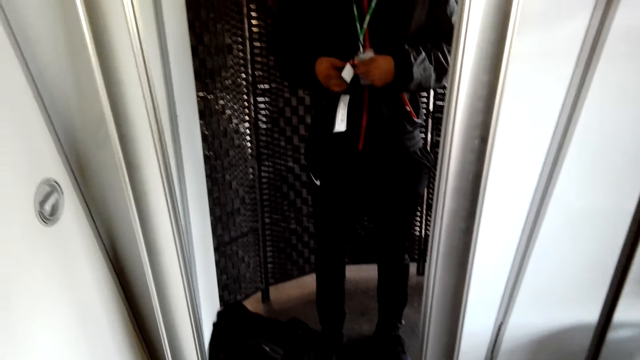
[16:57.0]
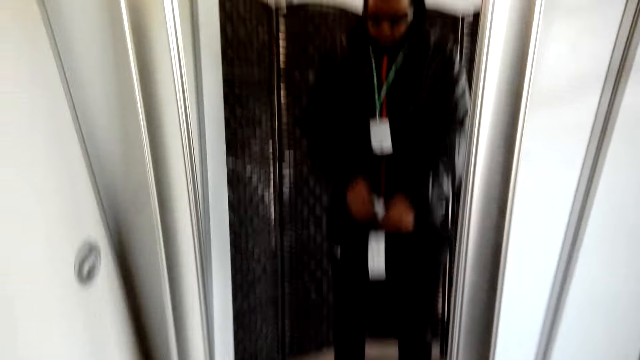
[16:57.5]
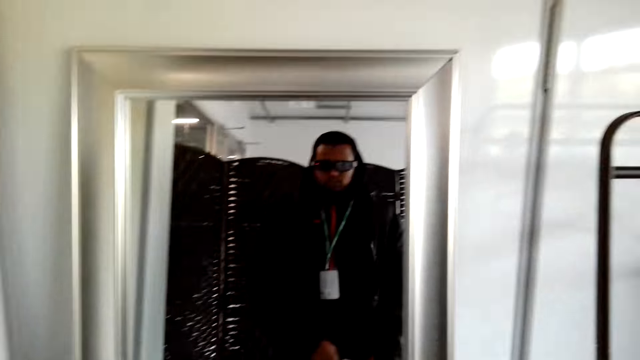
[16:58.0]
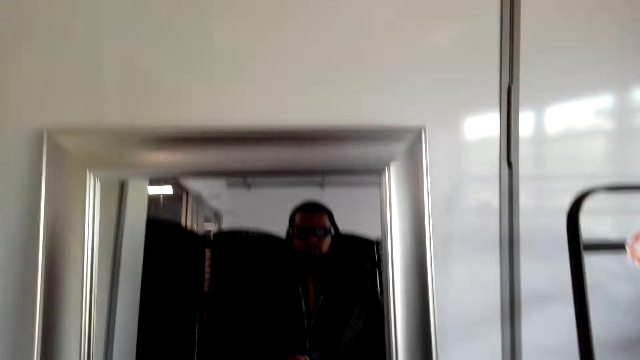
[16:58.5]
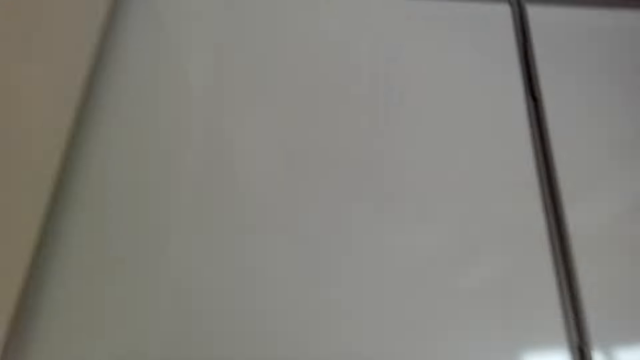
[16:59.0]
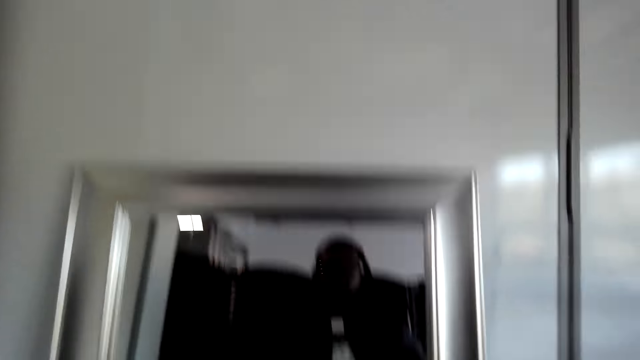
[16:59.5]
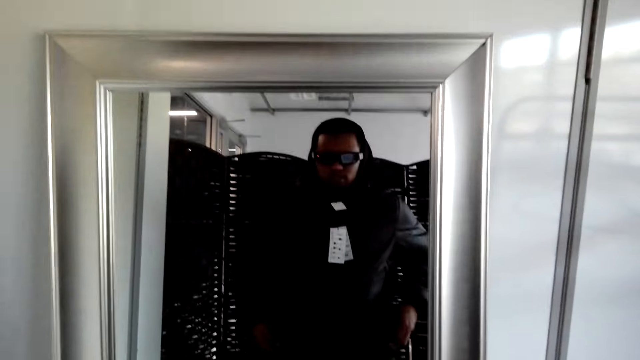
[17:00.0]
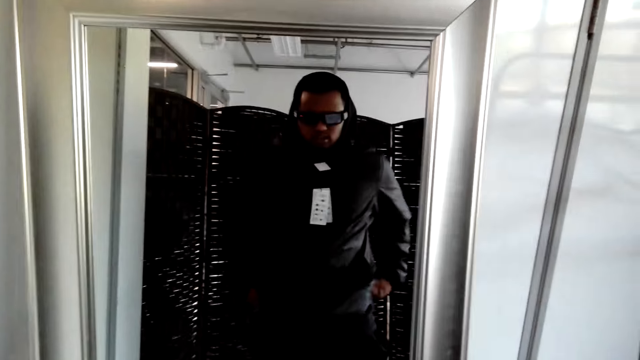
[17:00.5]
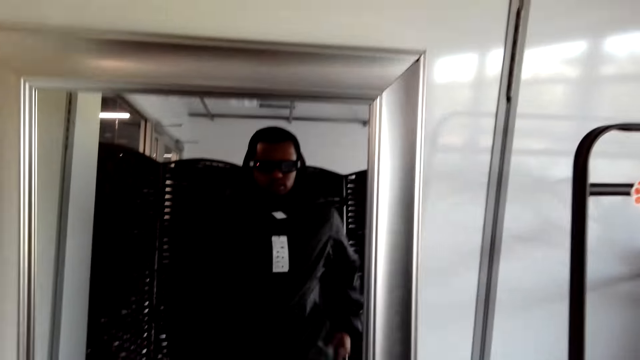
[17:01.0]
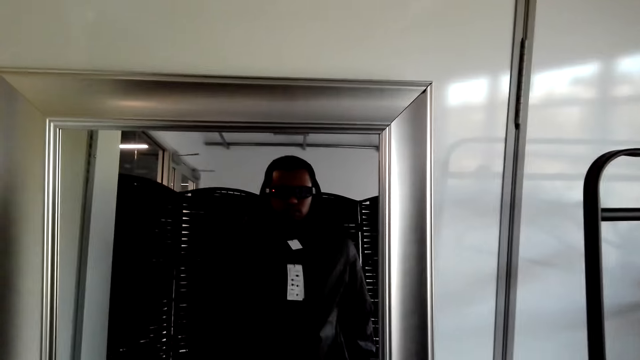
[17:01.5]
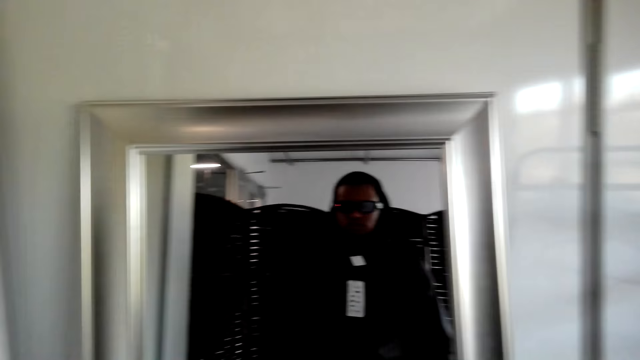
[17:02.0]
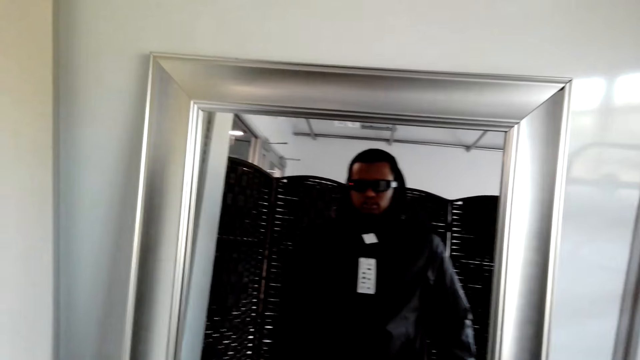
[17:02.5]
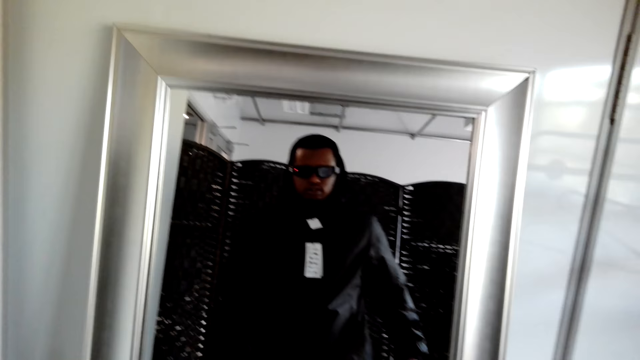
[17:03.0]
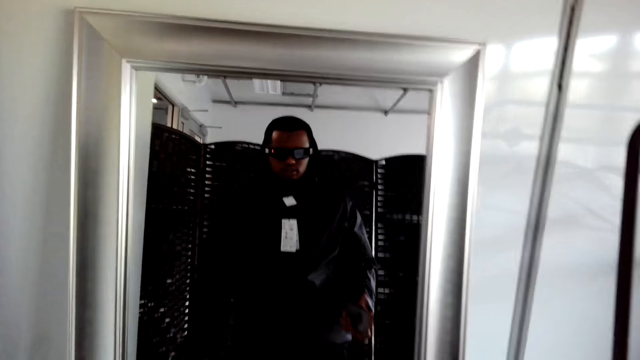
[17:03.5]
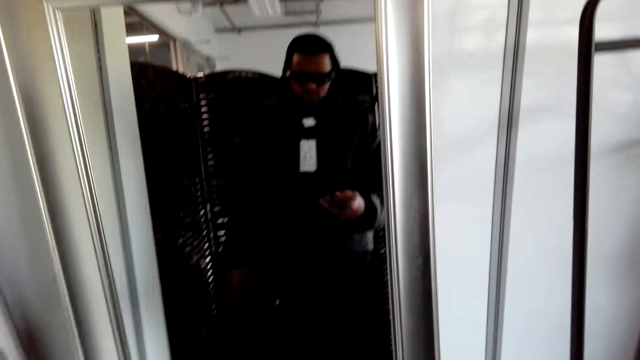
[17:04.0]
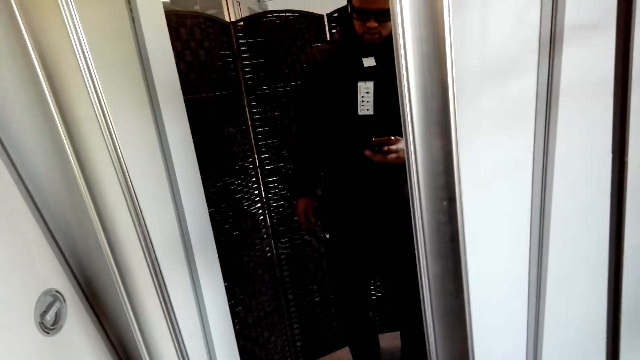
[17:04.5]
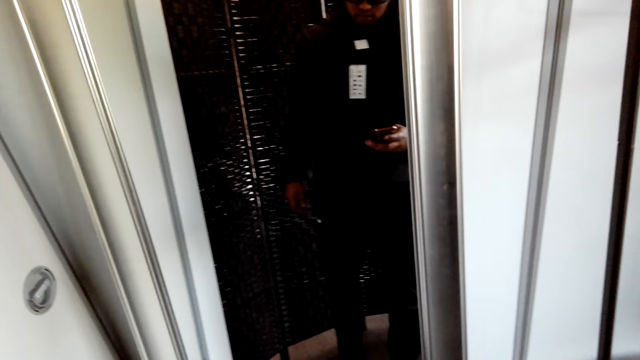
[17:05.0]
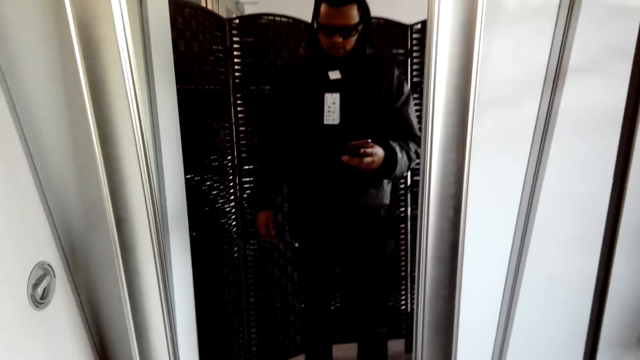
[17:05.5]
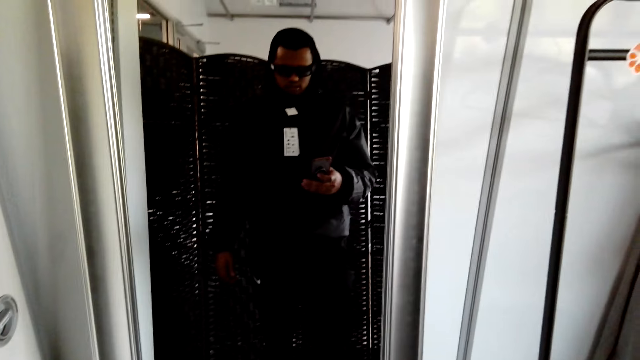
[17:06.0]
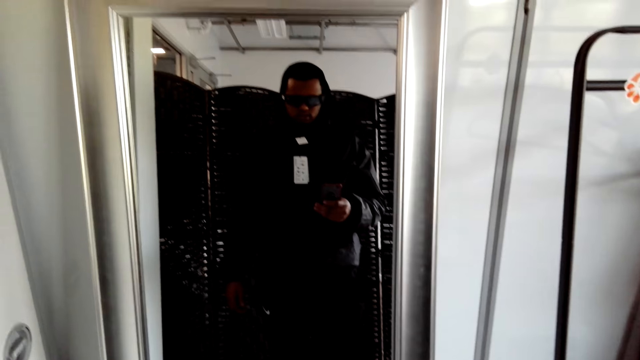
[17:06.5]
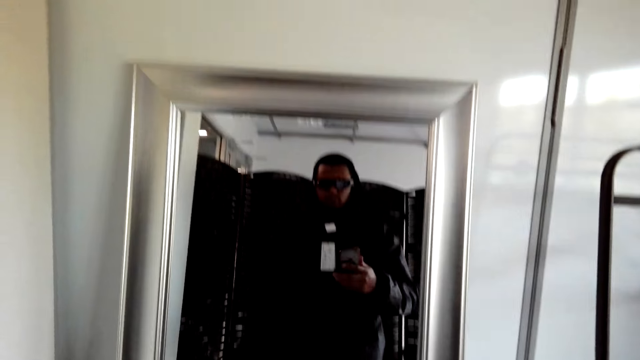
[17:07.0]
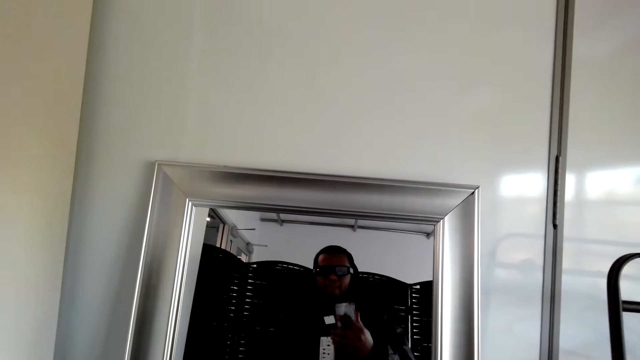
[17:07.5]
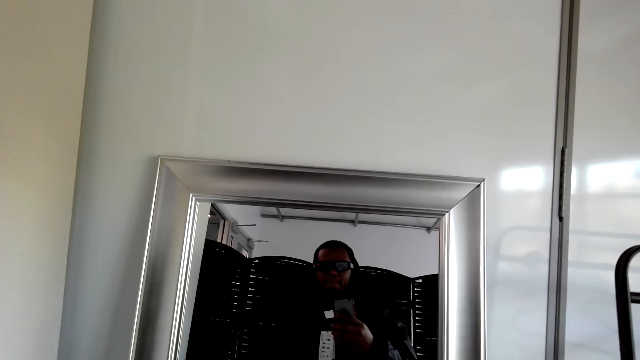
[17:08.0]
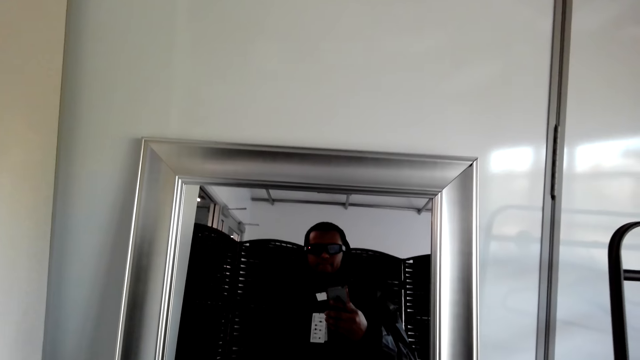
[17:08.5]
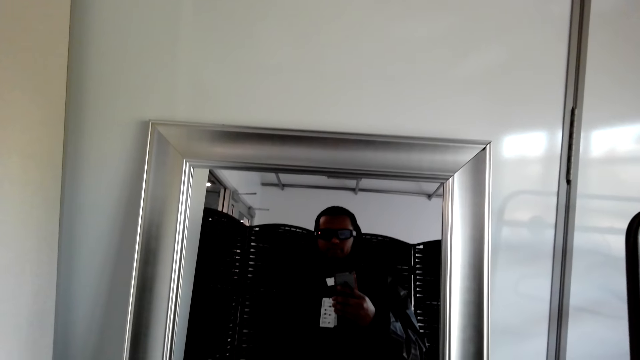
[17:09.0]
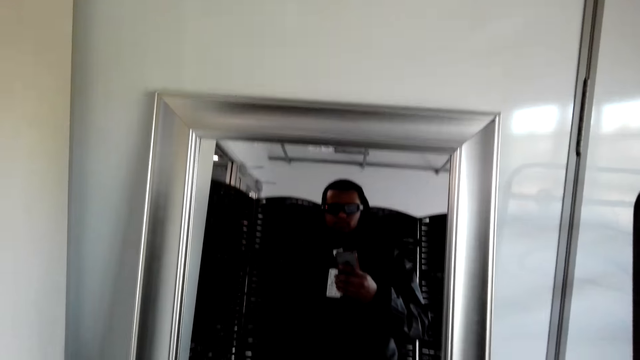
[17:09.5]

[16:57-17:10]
The camera wearer removes a phone from the pocket. They hold the cellphone. They take pictures.

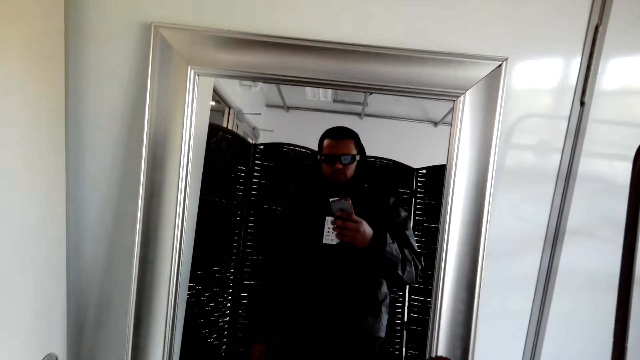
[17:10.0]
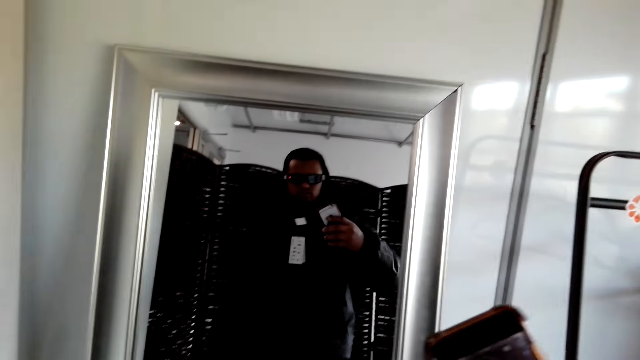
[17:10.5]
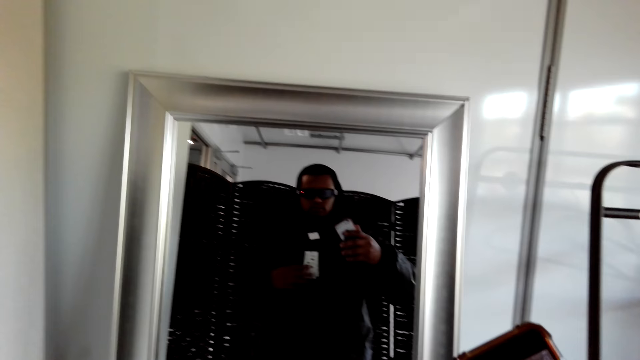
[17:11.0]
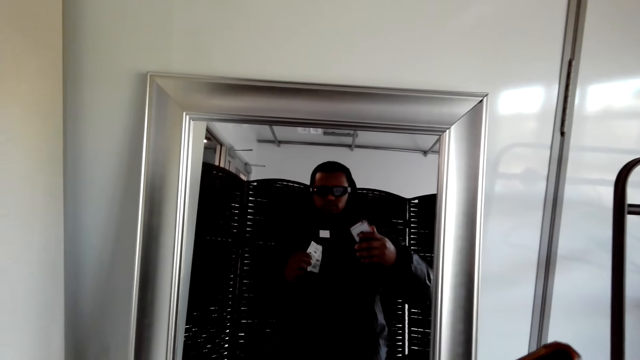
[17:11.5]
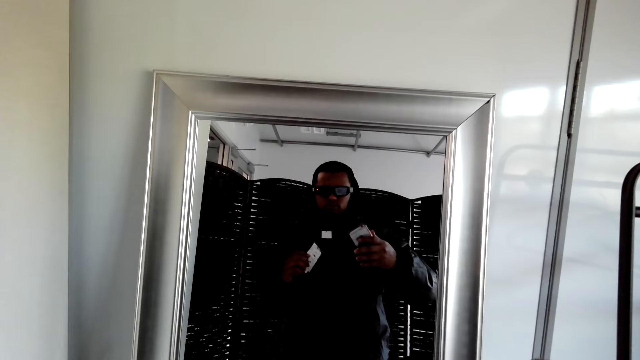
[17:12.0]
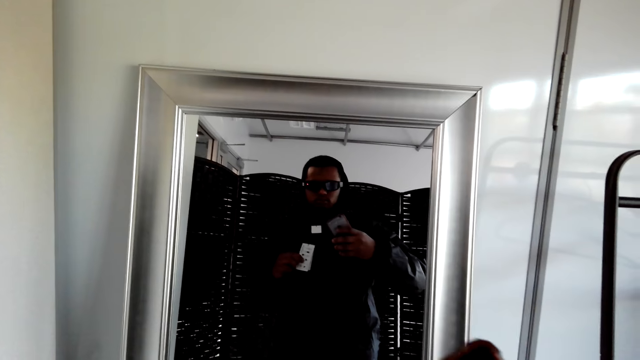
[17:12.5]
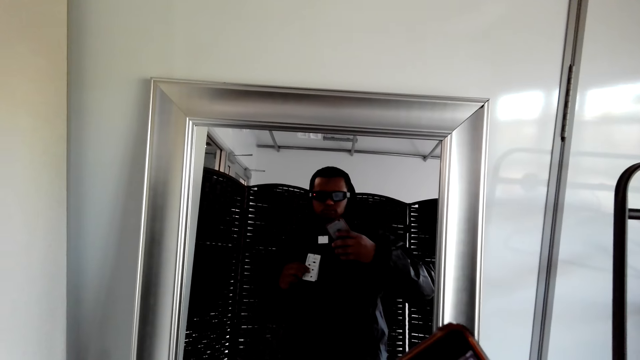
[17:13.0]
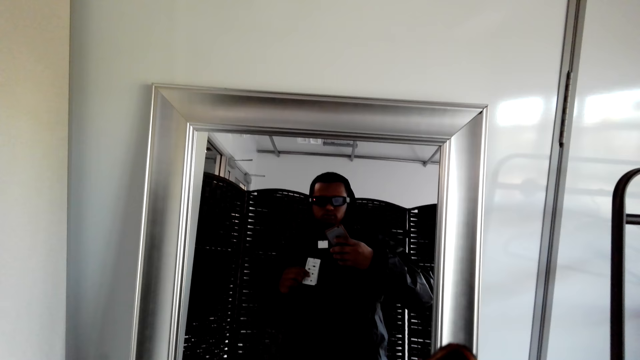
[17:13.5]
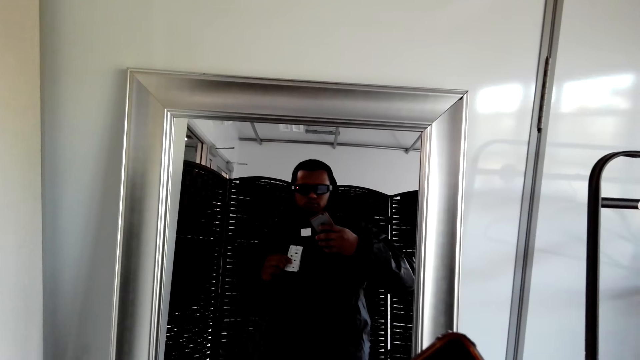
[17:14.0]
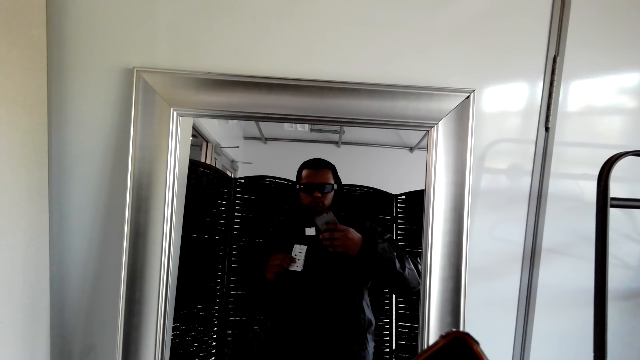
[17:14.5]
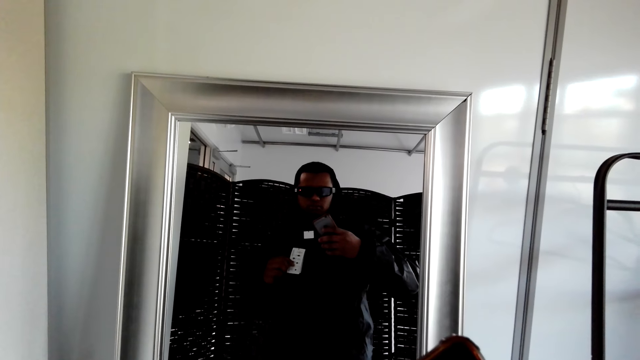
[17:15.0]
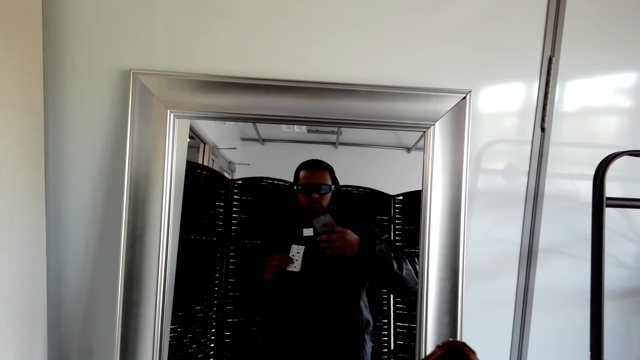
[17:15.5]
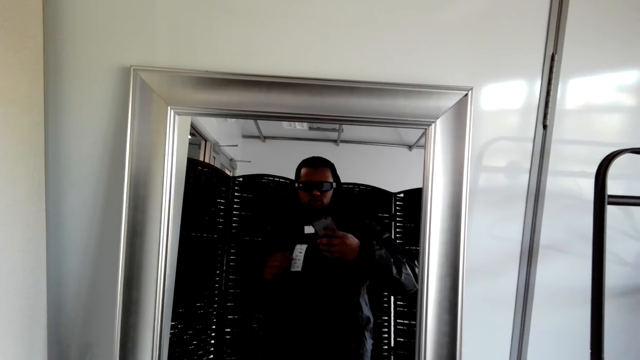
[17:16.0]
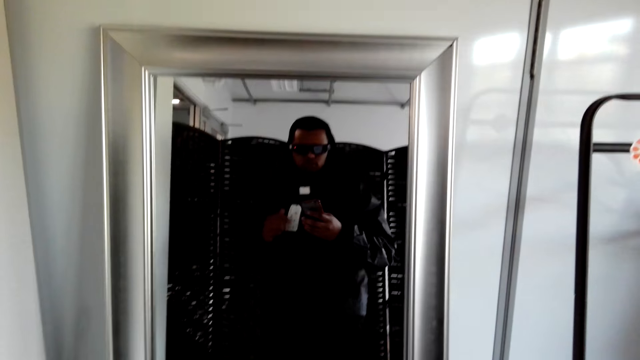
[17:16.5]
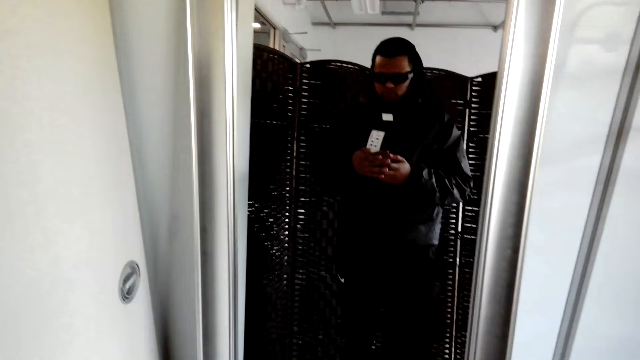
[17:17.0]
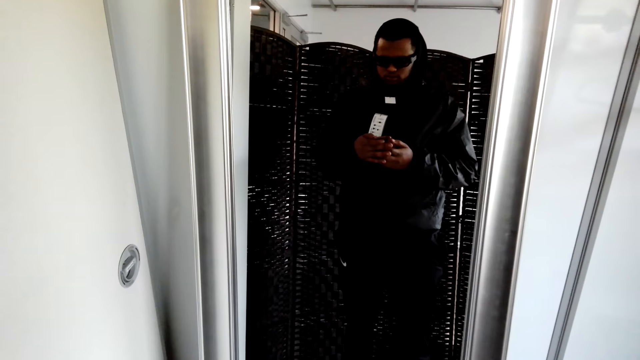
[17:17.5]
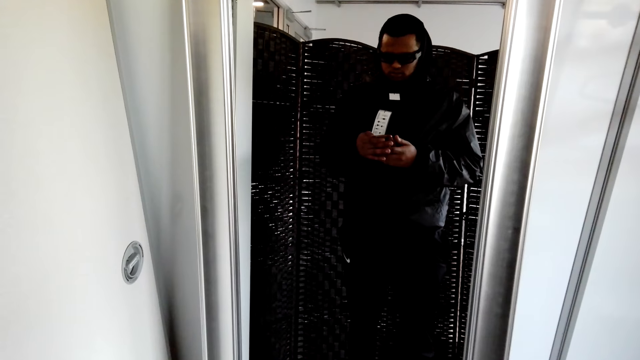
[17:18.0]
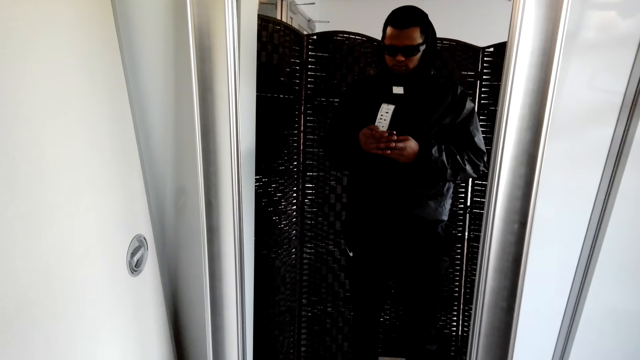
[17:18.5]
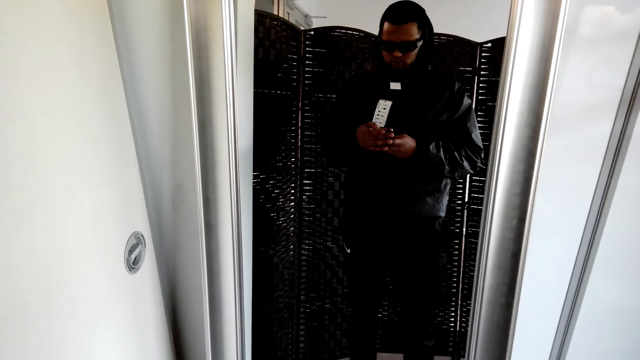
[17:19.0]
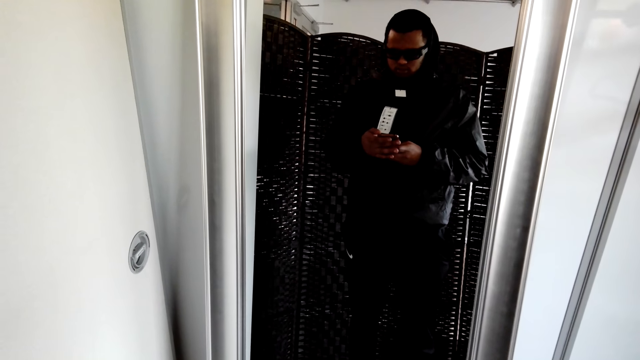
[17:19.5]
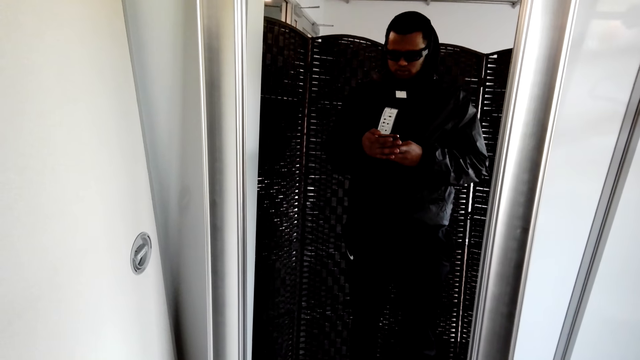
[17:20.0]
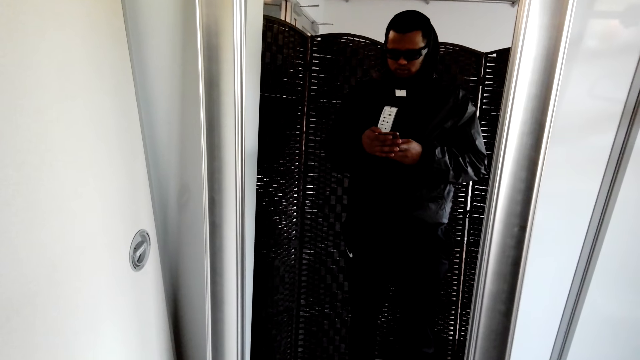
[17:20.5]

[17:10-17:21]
The camera wearer holds the jacket price tags. They scroll the cellphone.
